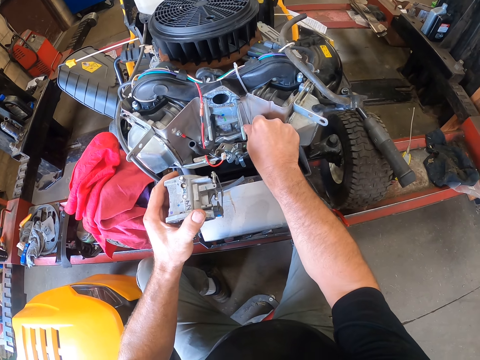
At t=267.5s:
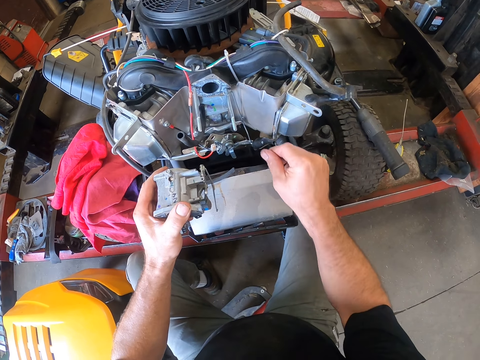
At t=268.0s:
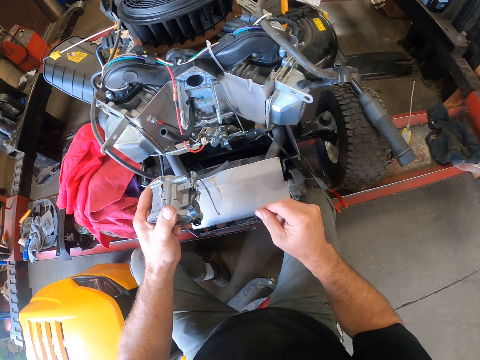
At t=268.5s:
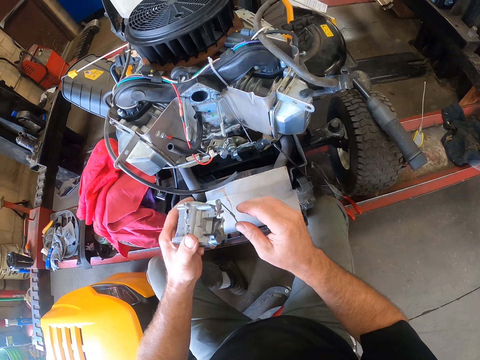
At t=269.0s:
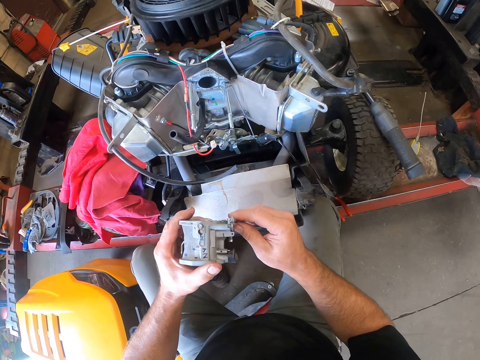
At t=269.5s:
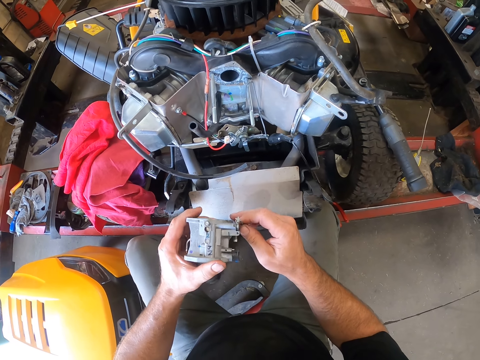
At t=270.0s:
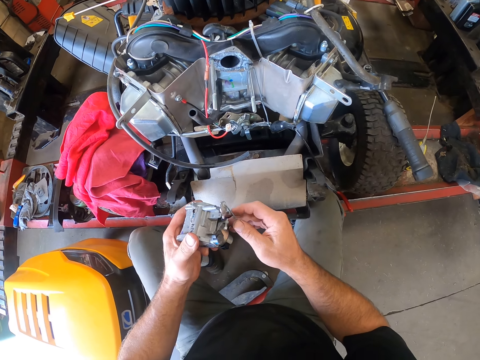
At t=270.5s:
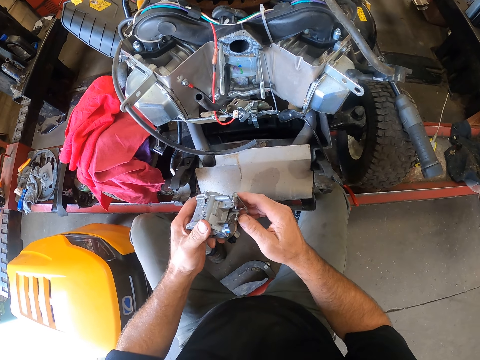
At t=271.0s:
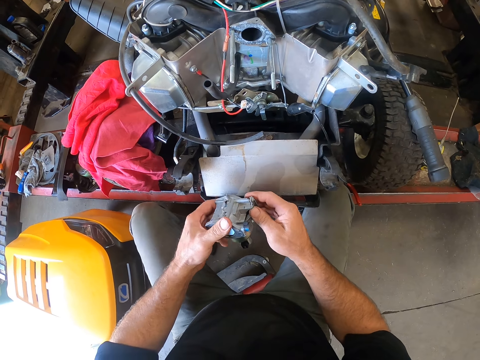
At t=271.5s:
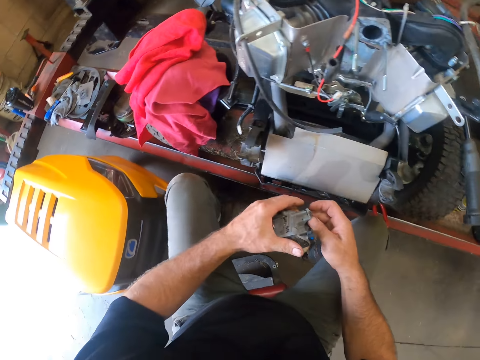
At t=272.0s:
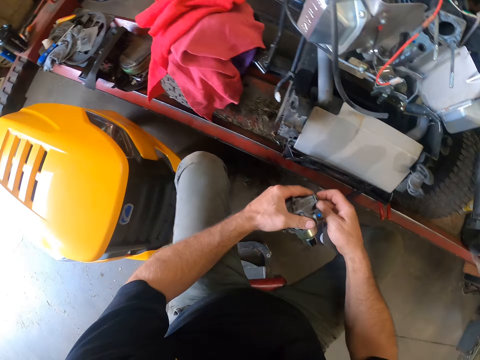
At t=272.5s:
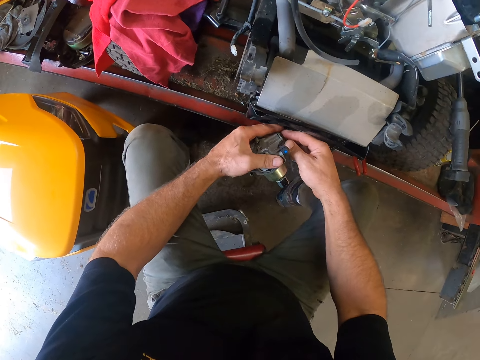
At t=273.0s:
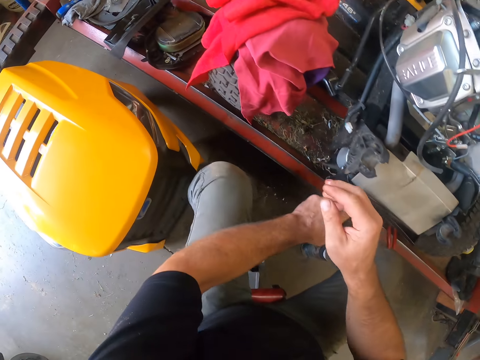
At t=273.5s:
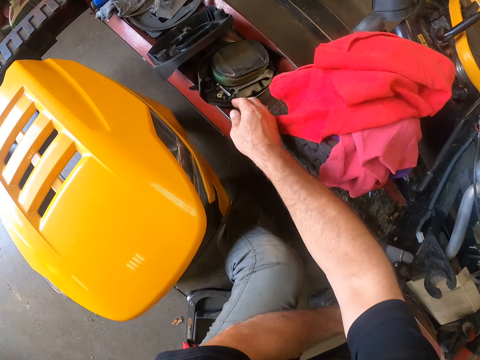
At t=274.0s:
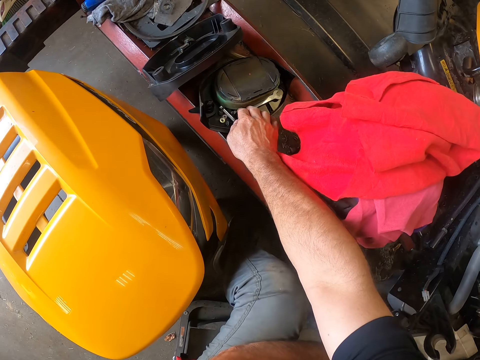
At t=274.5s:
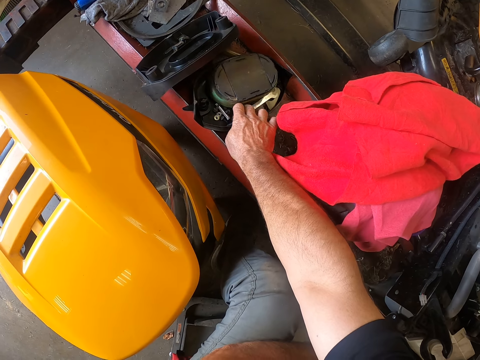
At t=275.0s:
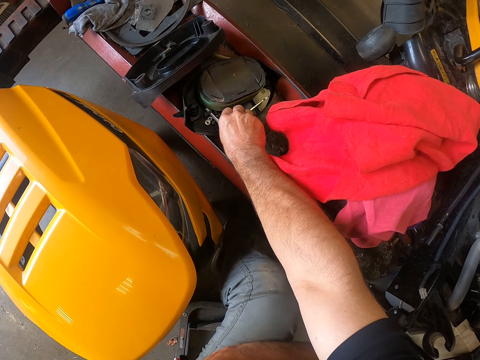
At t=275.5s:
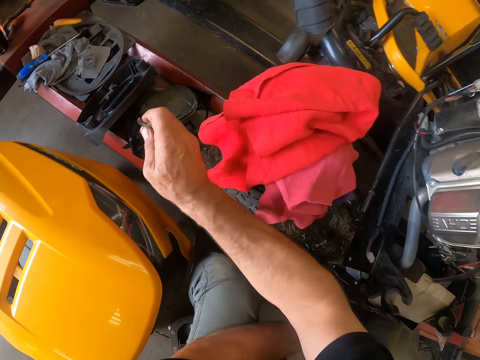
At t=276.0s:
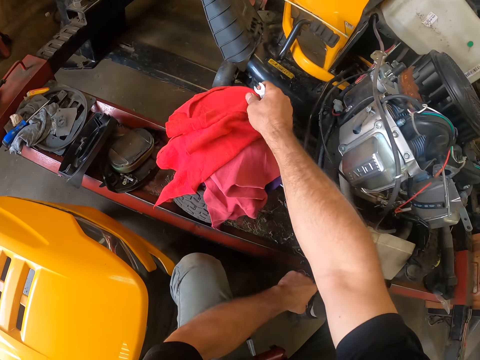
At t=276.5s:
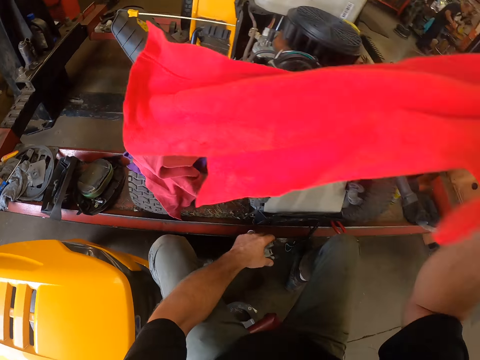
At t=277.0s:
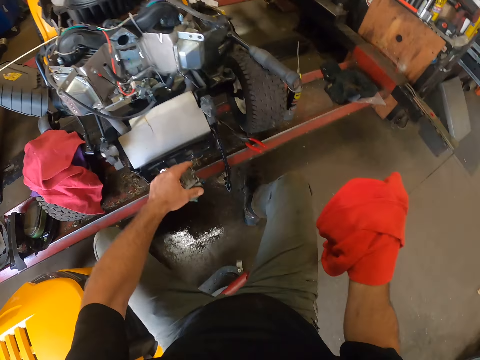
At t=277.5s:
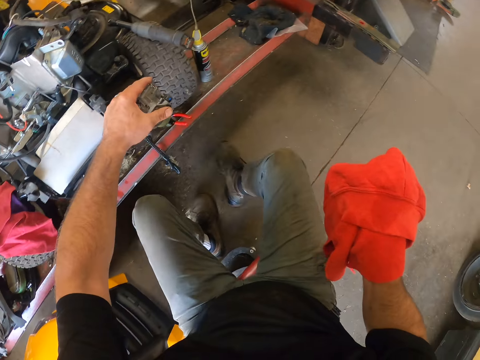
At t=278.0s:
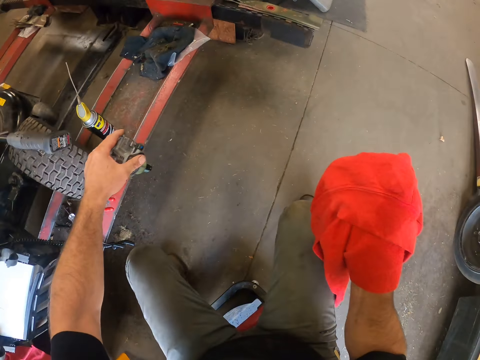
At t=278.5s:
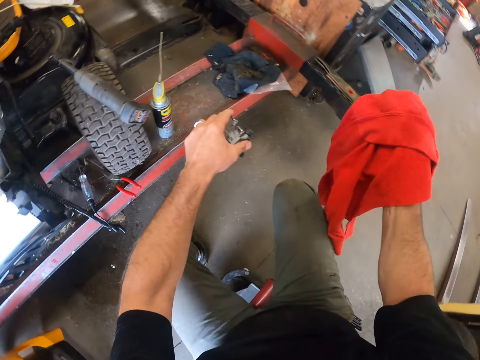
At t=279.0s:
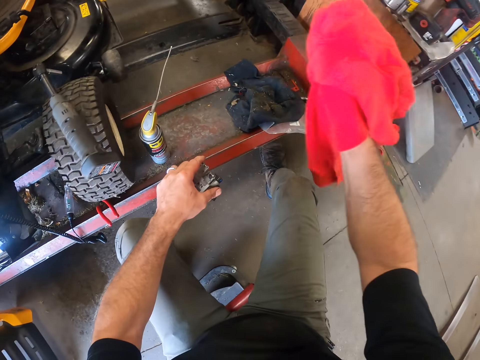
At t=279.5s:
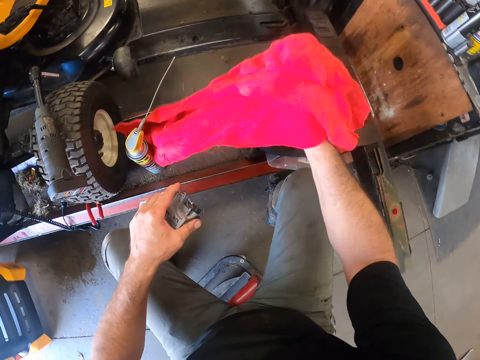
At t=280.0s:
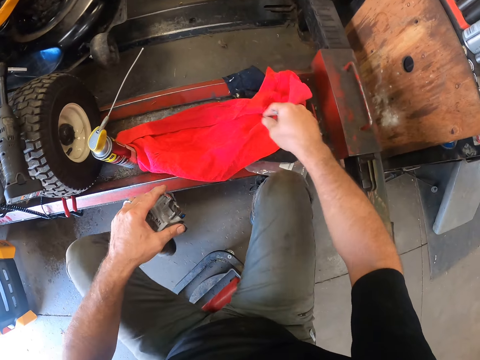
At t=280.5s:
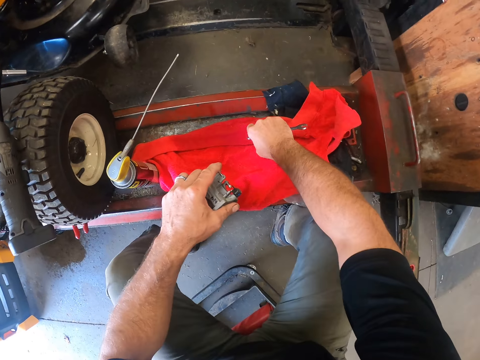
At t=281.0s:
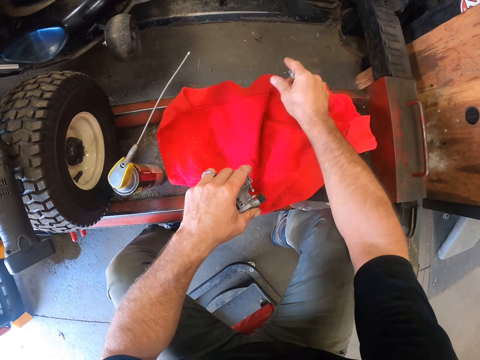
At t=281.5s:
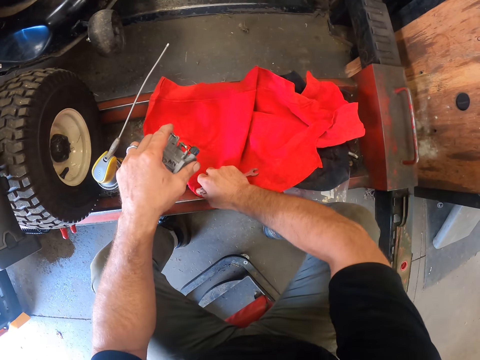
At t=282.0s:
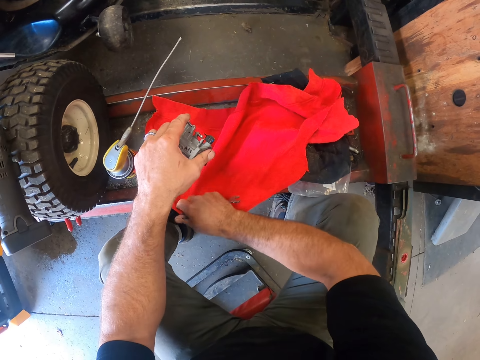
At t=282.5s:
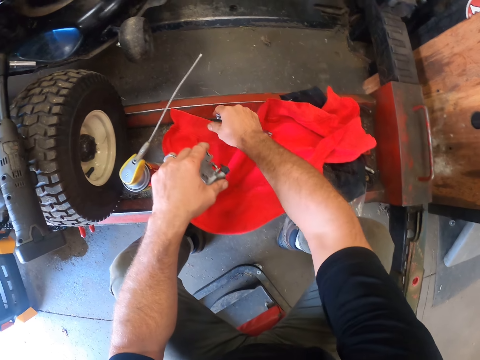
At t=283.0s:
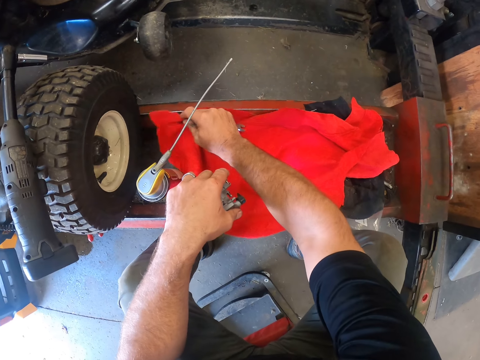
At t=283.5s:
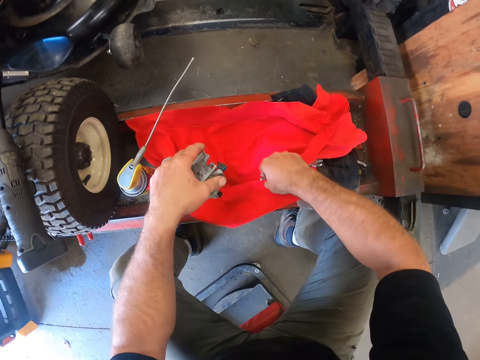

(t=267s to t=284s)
The camera wearer stares at the engine of the ride-on lawn mower. He checks the carburetor in his hands. He holds the engine part with both hands. He looks around the garage. He lowers the carburetor in his left hand. He picks up a wrench from the cover with his right hand. He picks up a red towel from the ride-on lawn mower with his right hand. He moves sideways to his right in the workshop with a rolling creeper seat. He drops the red towel on the metal stand and spreads the red towel on the metal stand with his right hand.

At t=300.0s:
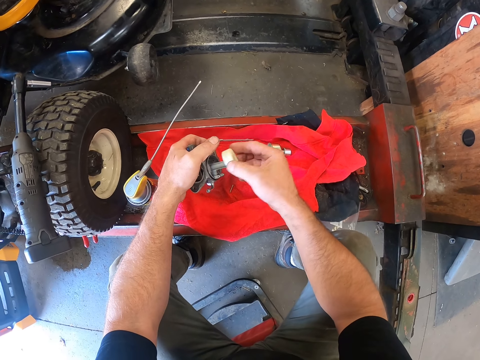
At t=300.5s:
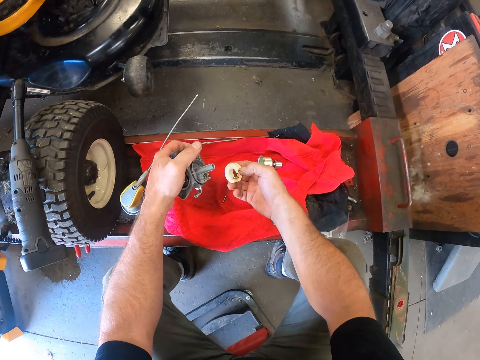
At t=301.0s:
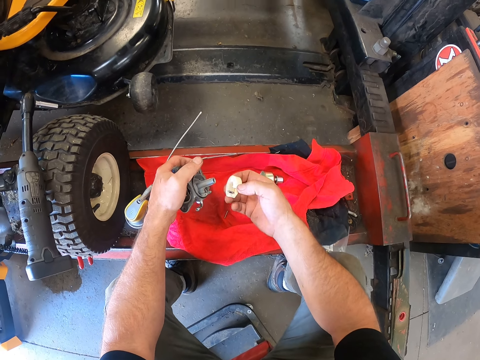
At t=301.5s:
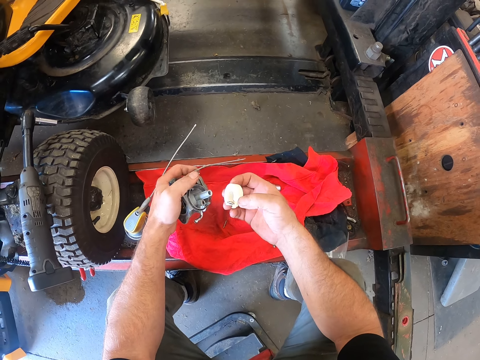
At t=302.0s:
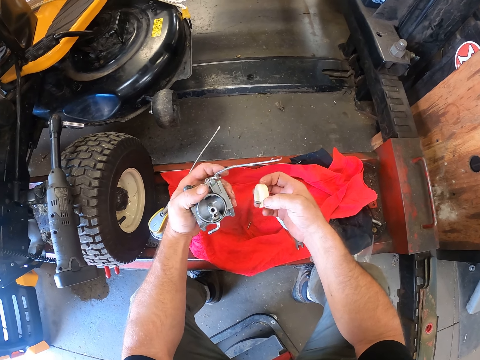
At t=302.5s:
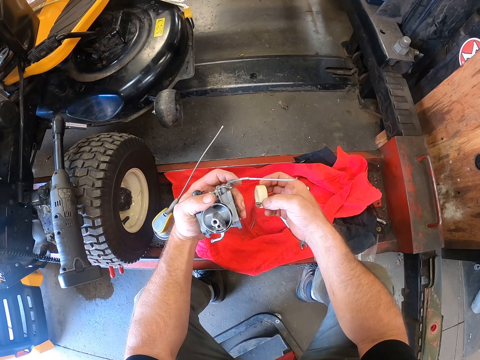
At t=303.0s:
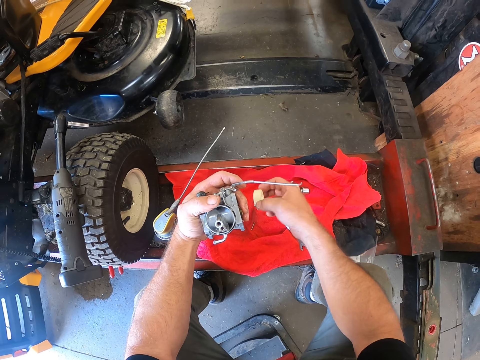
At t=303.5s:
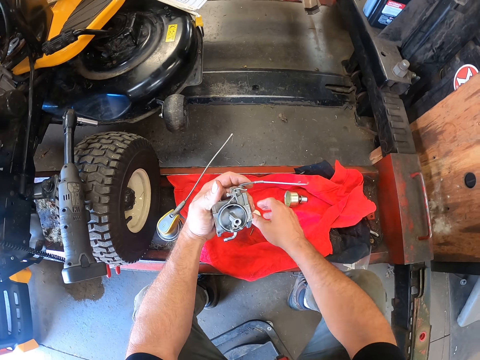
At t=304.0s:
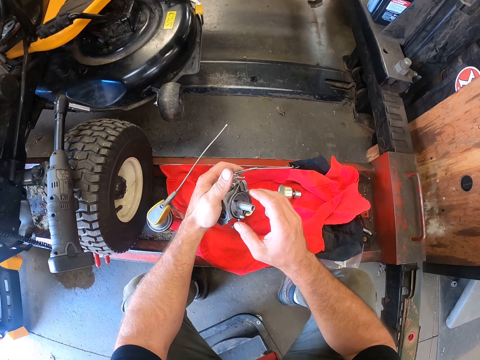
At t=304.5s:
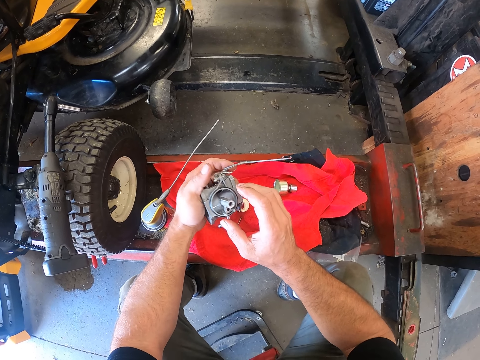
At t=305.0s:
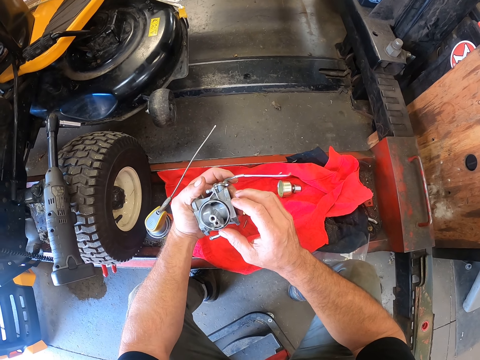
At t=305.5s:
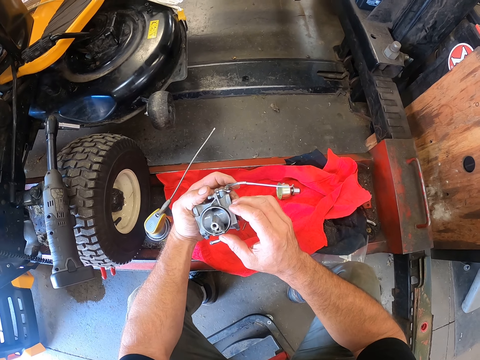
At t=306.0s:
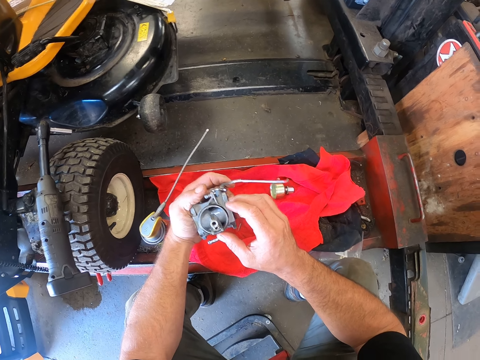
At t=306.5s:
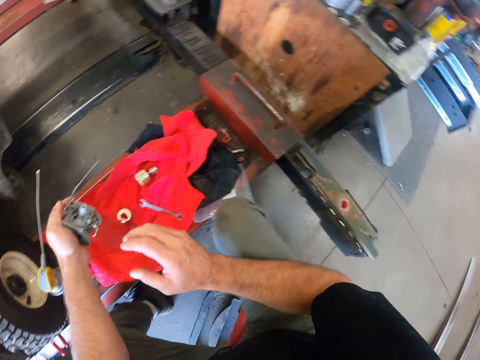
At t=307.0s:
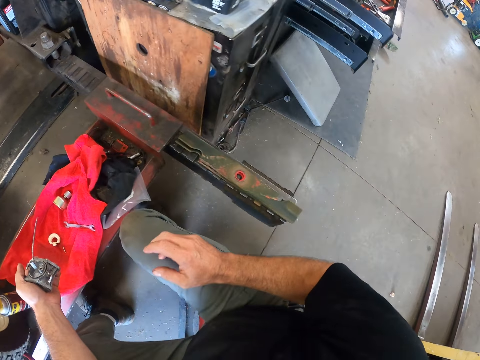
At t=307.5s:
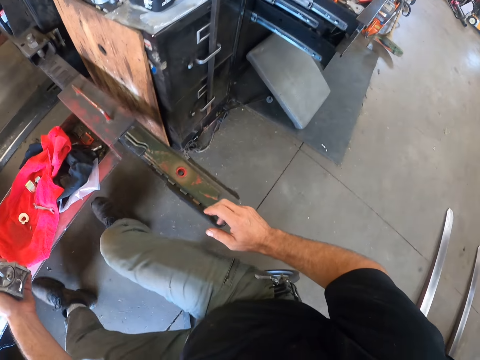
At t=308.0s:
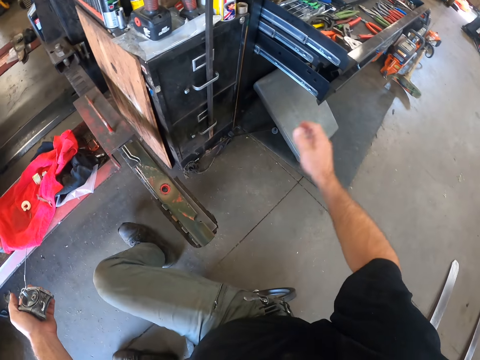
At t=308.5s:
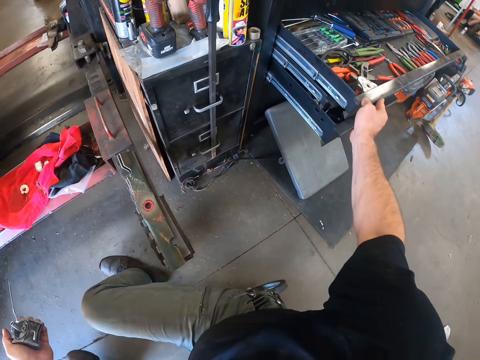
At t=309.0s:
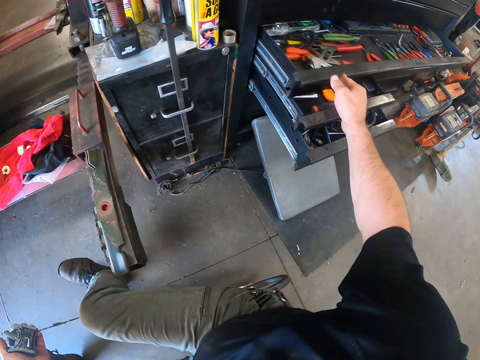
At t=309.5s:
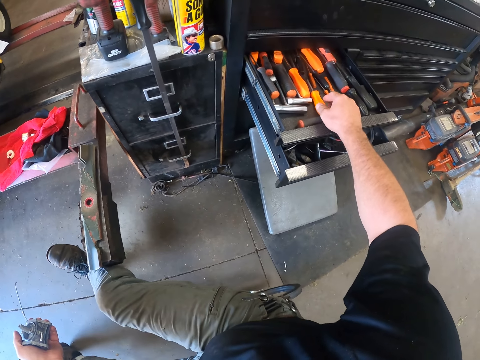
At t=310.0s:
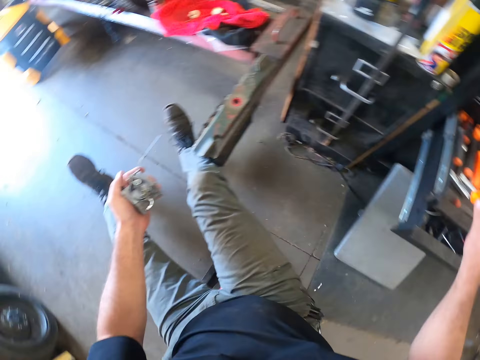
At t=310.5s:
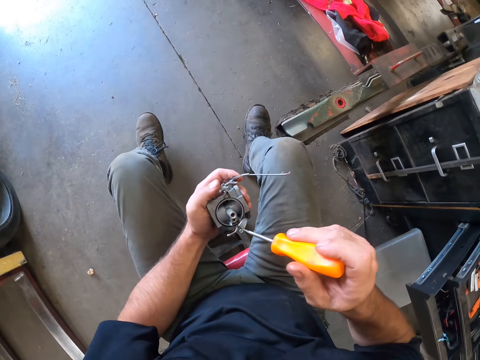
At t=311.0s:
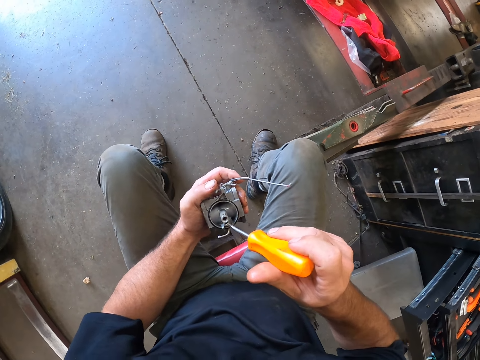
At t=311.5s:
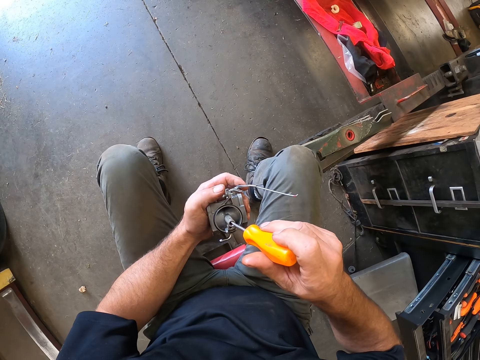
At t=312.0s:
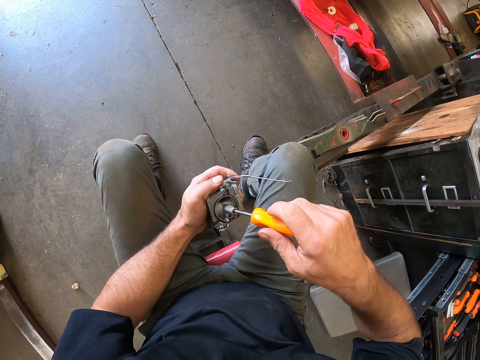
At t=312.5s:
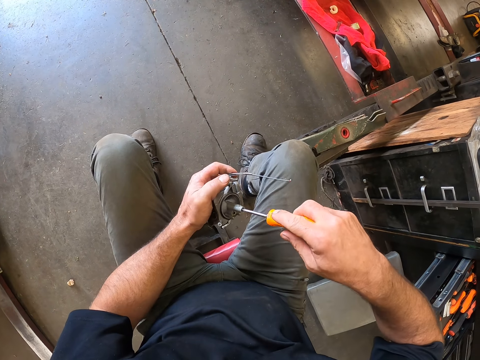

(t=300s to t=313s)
The camera wearer holds something in his right hand. He checks the carburetor in his right hand. He looks at the object in his left hand. He drops the object on the cloth. He touches something. He looks at the object in his left hand. He moves towards a cabinet in the workshop with his roller seat. He closes a drawer with his right hand. He picks up a screwdriver from the drawer with his right hand. He inserts the screwdriver into the carburetor.
